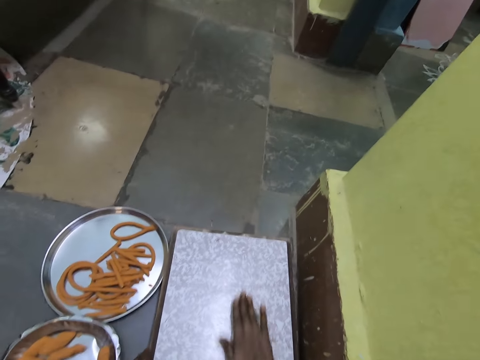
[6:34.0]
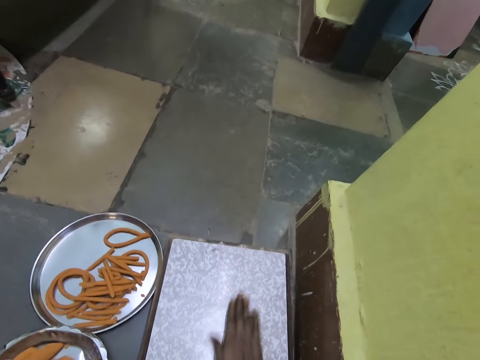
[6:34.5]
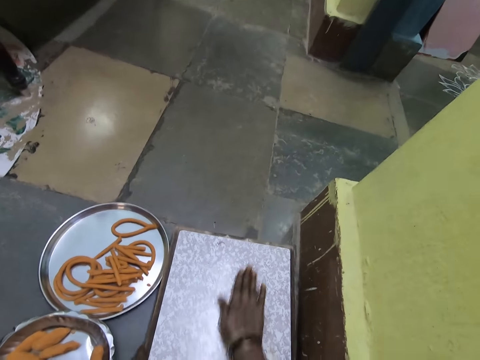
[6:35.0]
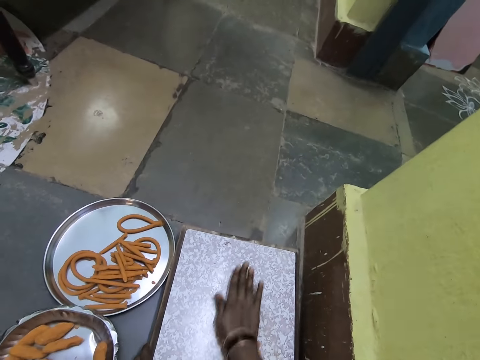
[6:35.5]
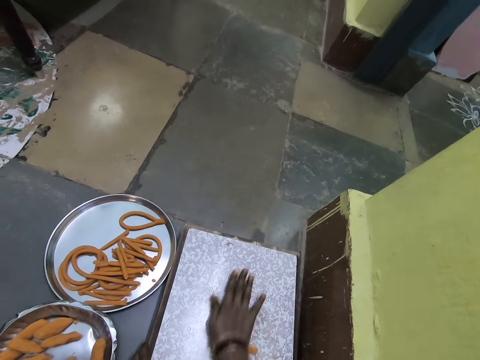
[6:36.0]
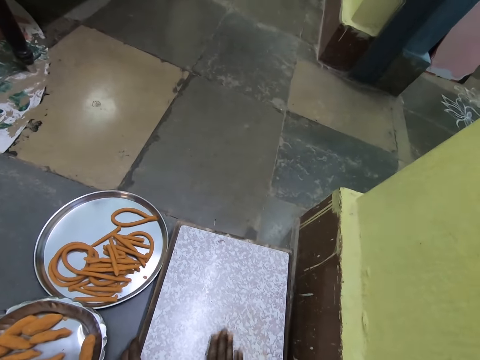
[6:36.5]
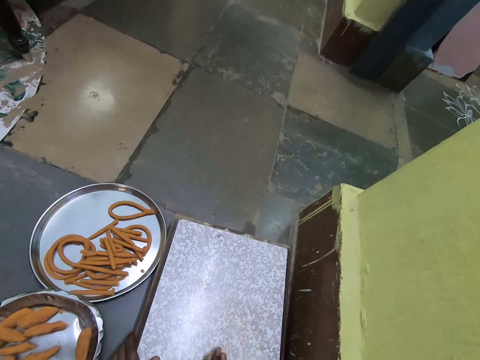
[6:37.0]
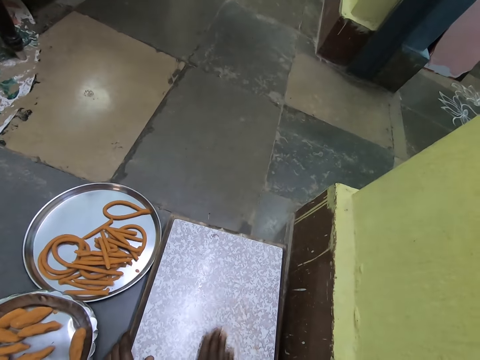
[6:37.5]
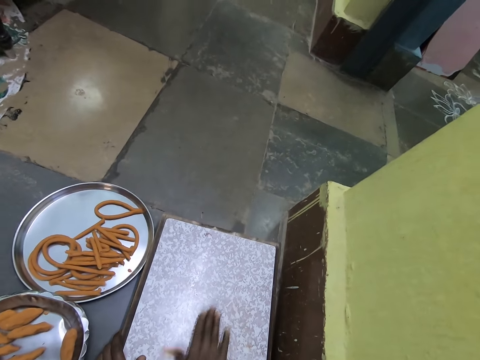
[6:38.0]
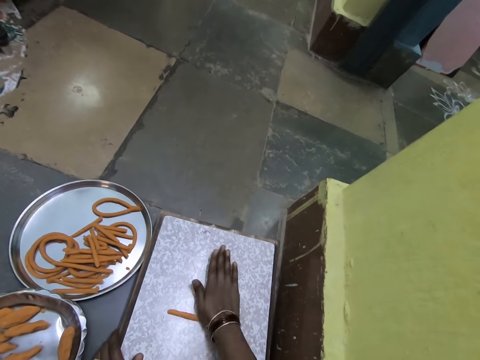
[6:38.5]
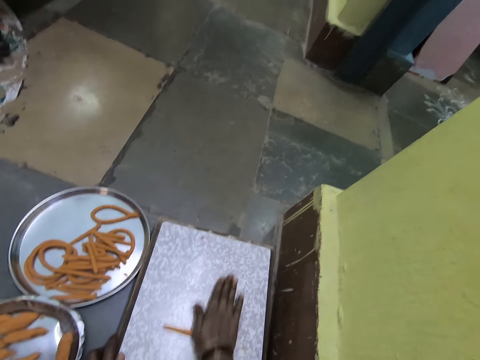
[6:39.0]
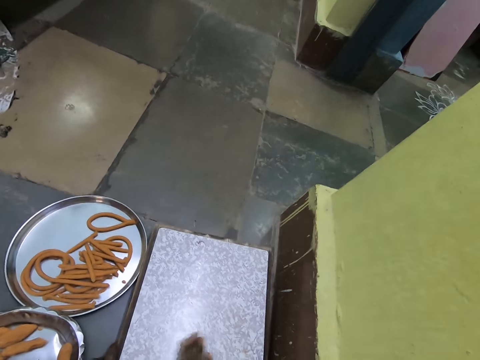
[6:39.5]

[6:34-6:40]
The camera wearer rolls the dough with his hand.

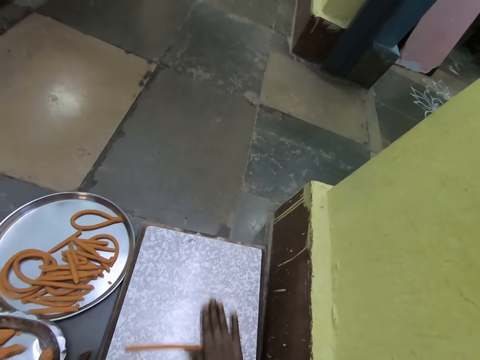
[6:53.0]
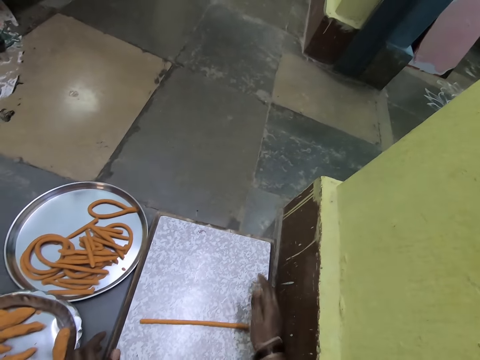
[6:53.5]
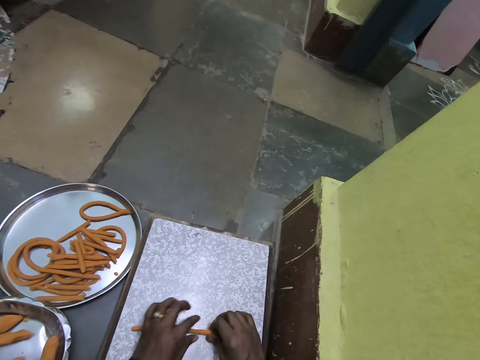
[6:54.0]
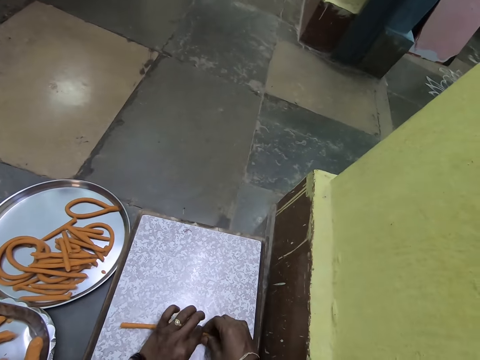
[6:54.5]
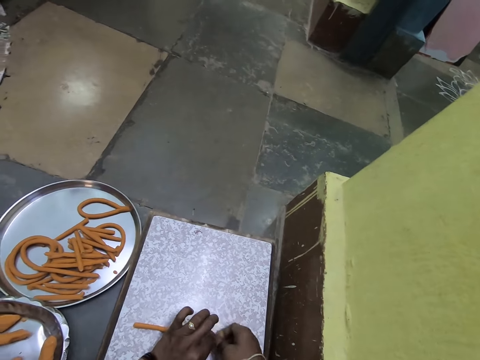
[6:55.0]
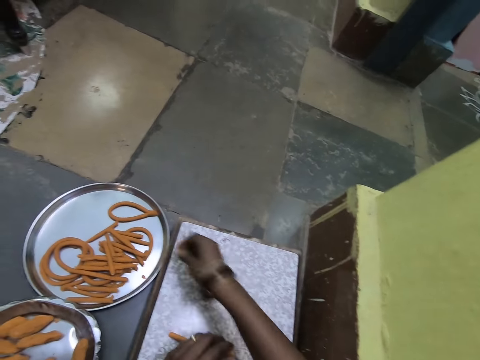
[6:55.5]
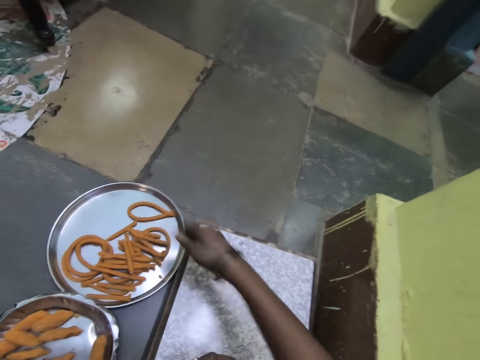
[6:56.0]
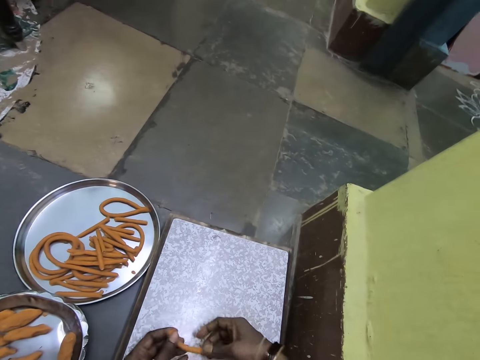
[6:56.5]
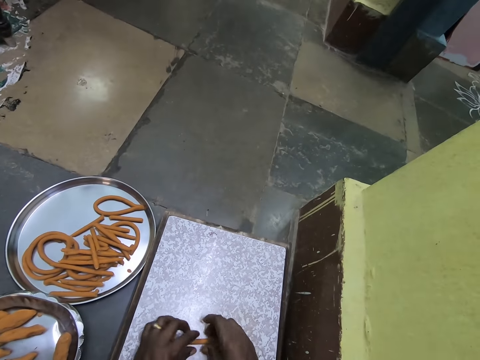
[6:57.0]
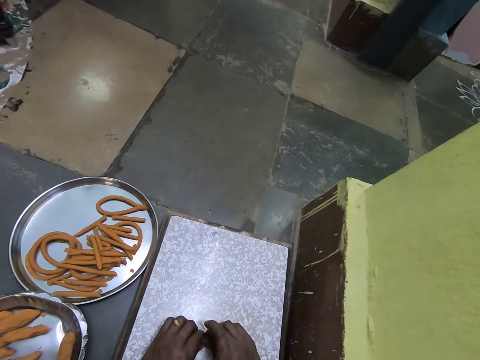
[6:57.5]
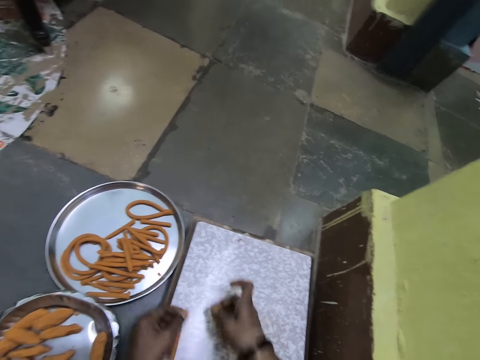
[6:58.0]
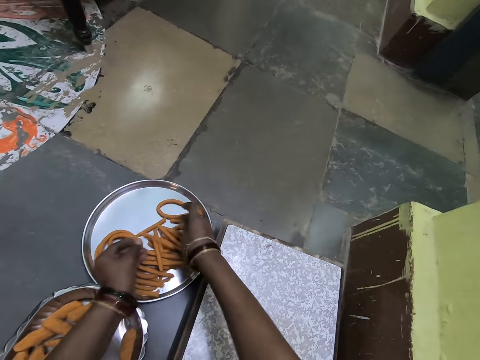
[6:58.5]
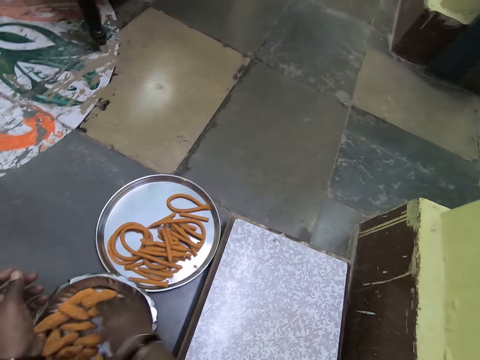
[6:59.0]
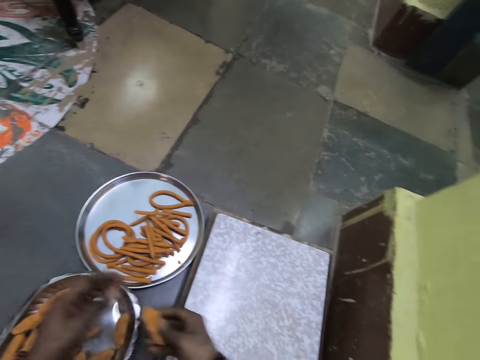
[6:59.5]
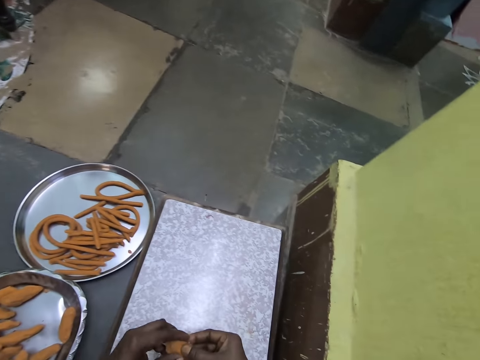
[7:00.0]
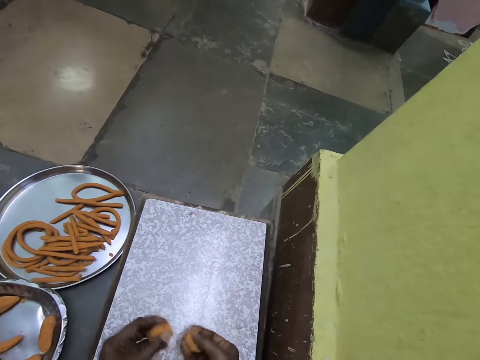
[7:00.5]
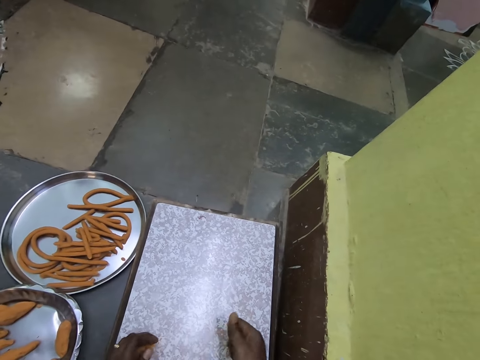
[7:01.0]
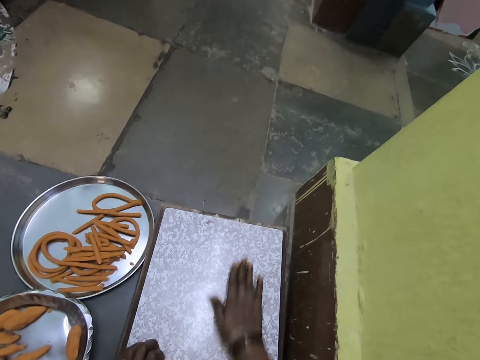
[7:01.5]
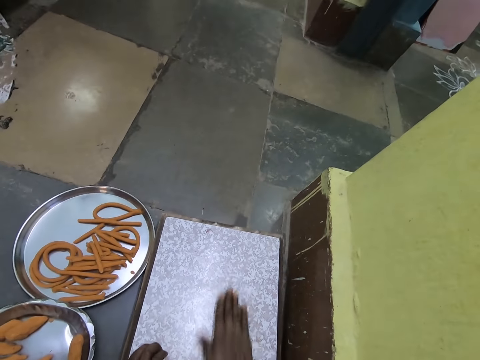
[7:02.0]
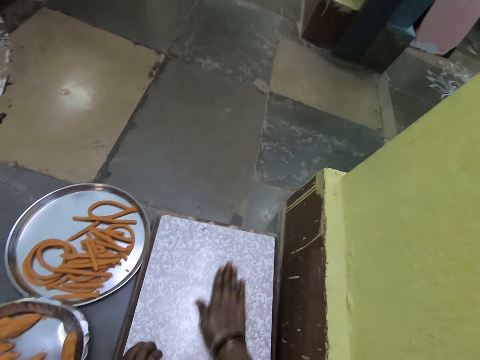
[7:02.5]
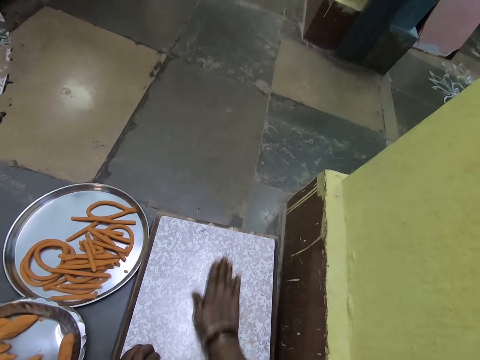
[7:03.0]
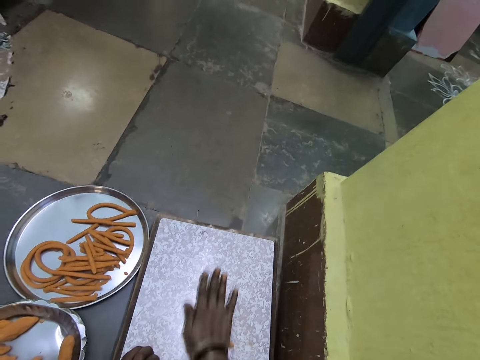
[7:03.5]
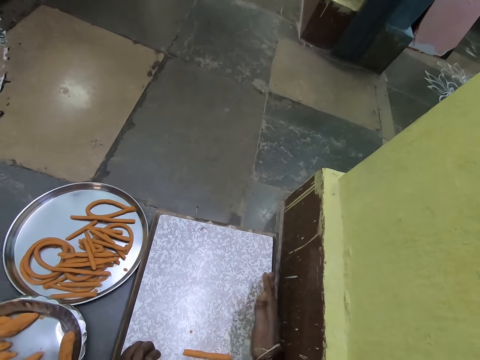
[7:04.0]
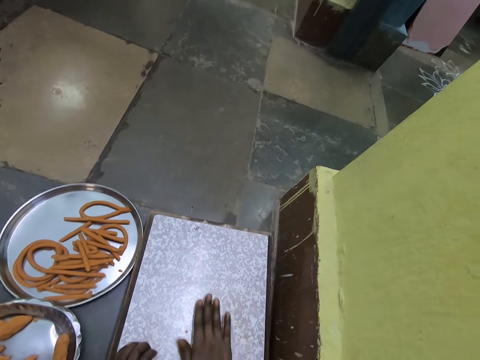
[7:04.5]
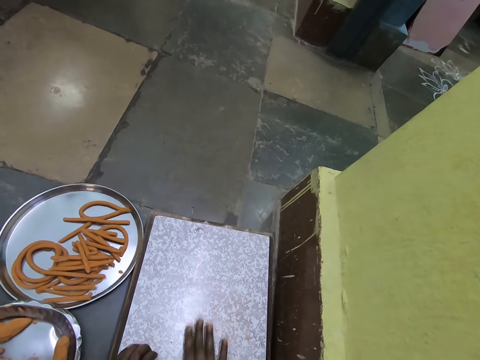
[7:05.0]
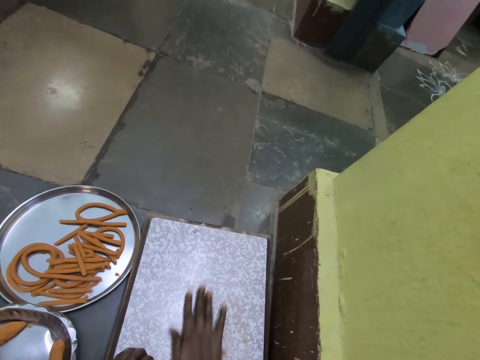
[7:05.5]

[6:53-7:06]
The camera wearer cuts the dough with both hands. They put the rolled dough on the tray. They cut the dough with both hands and put the rolled doughs on the tray. They pick a dough from the tray. They cut the dough with both hands. They roll the dough with both hands.

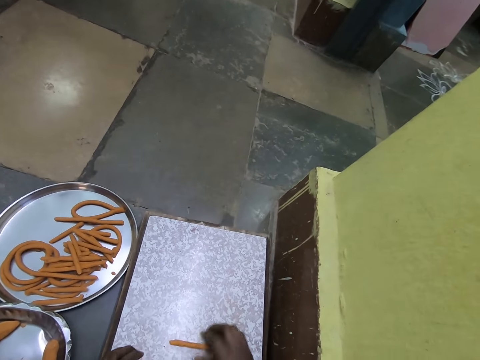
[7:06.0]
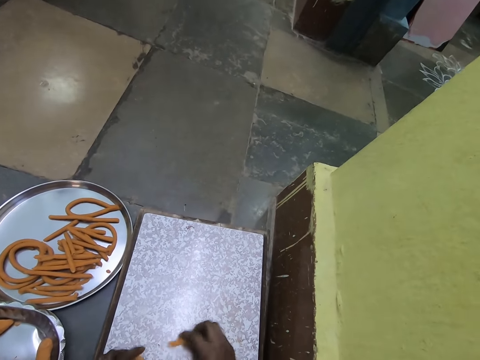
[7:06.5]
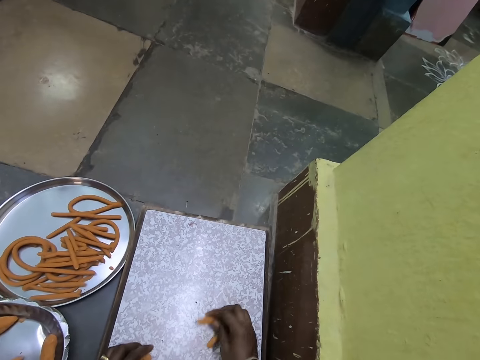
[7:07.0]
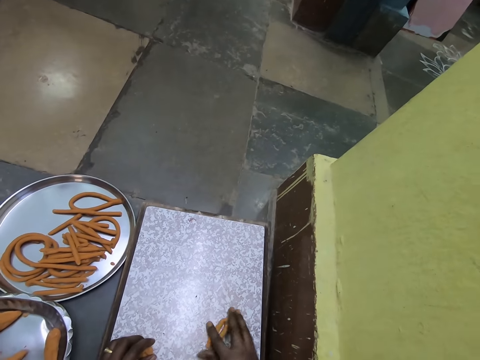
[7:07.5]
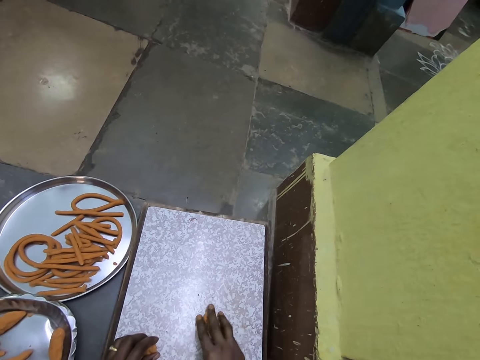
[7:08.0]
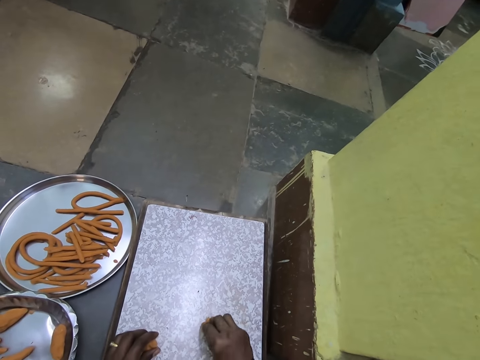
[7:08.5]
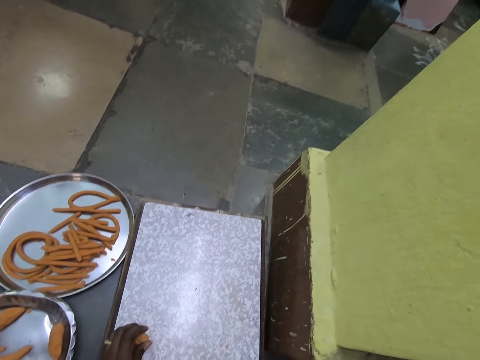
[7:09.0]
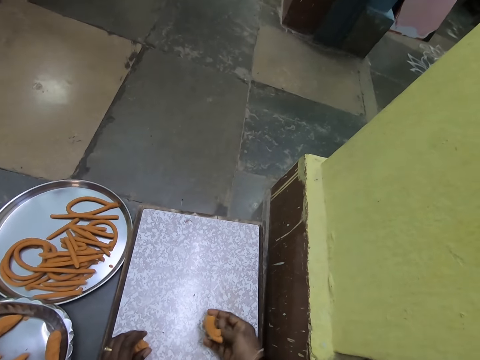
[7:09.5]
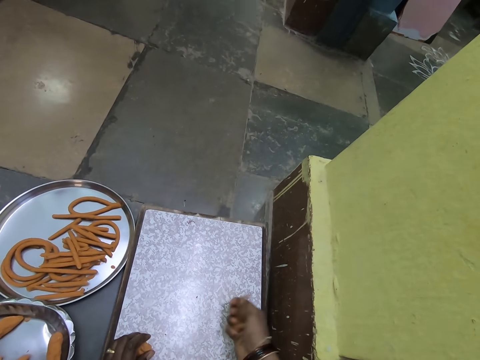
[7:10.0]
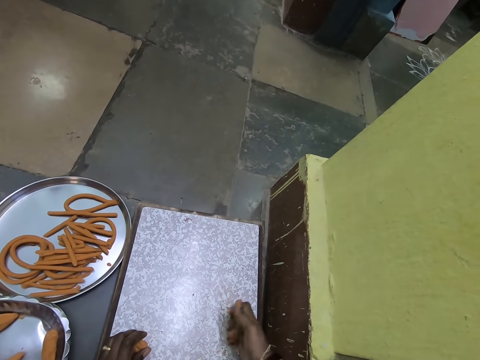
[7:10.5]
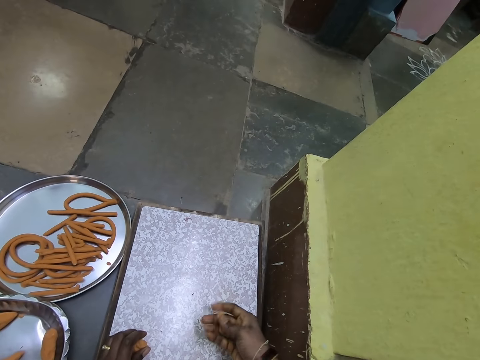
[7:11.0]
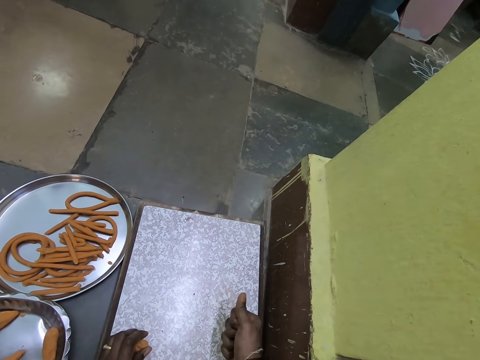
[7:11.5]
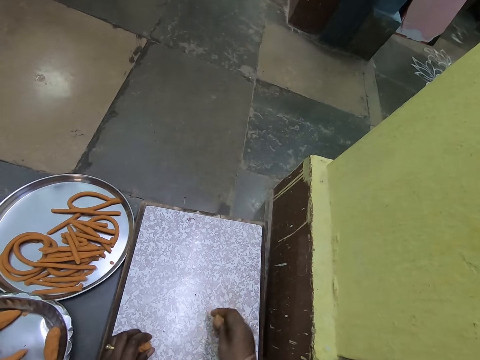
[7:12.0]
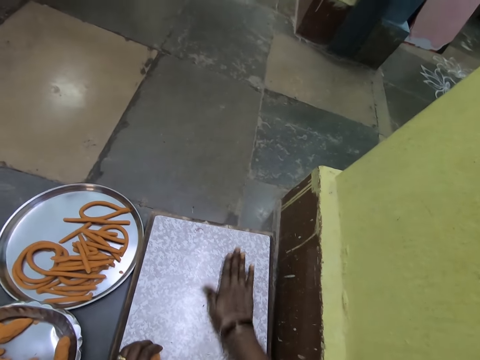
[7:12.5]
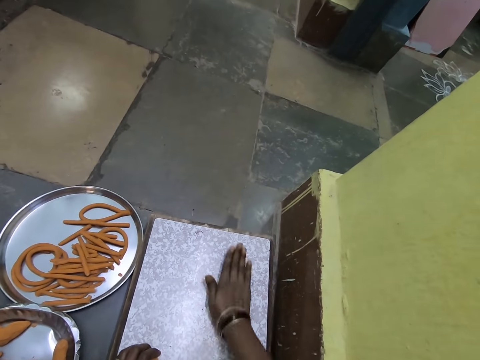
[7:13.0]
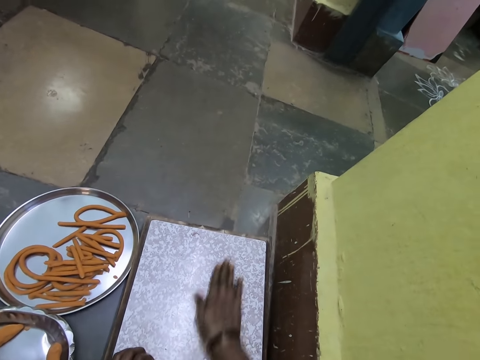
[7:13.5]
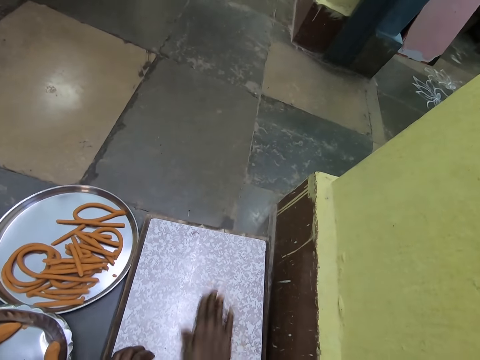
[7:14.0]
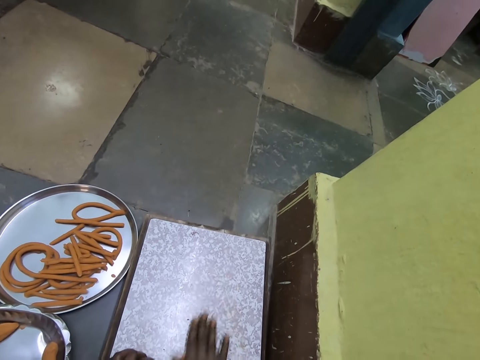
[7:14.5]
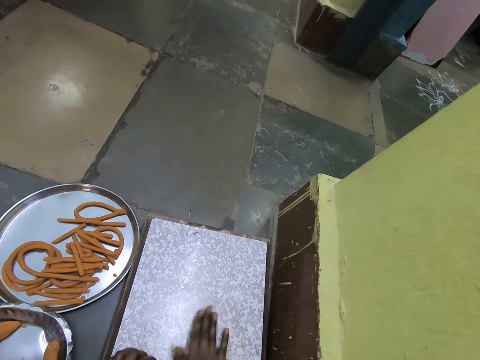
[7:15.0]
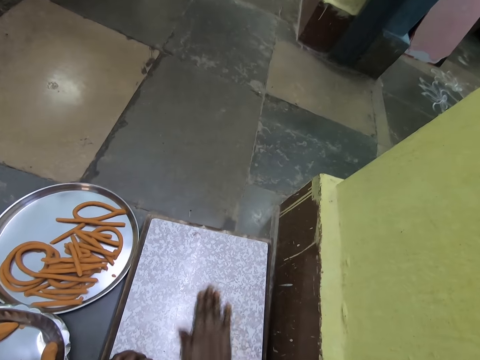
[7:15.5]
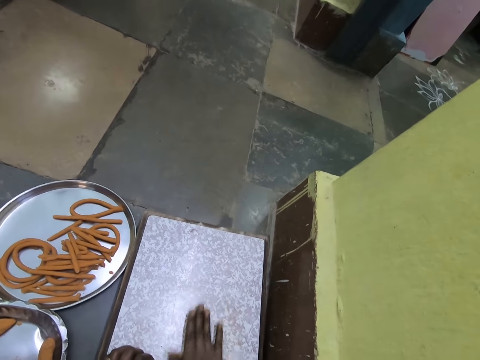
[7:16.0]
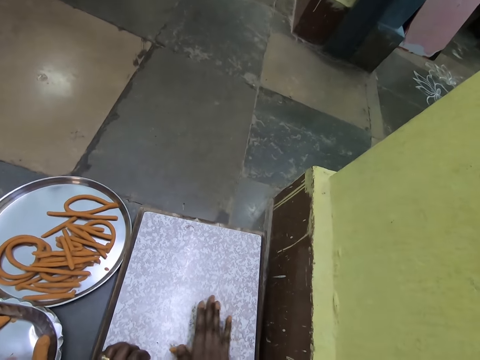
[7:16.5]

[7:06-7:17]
The camera wearer kneads the dough with his hand. He rolls the dough with his hand.
